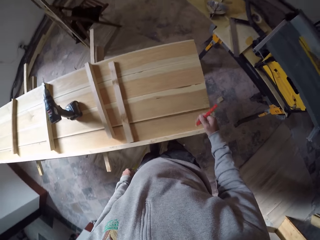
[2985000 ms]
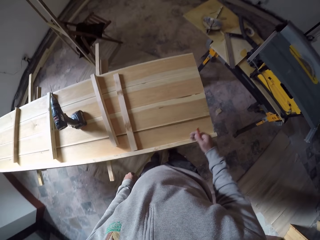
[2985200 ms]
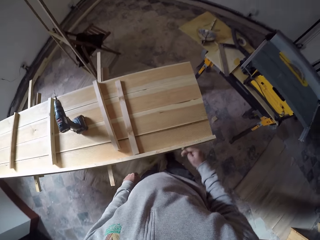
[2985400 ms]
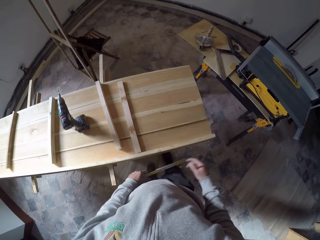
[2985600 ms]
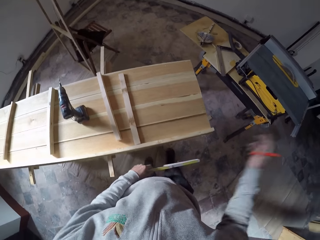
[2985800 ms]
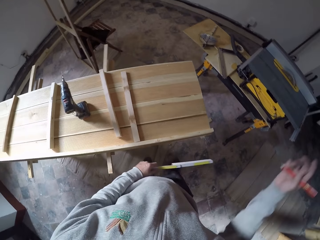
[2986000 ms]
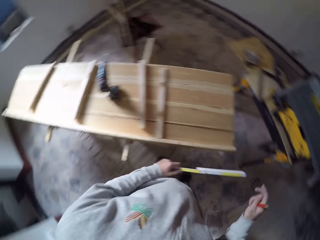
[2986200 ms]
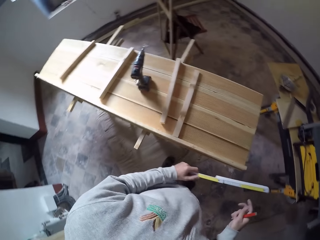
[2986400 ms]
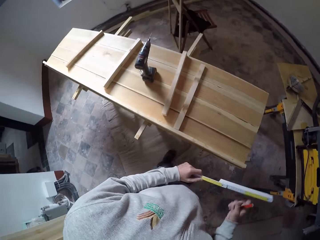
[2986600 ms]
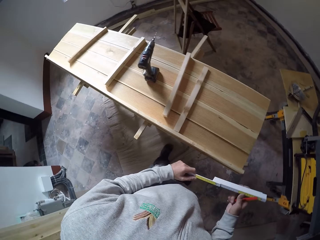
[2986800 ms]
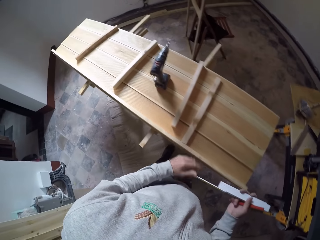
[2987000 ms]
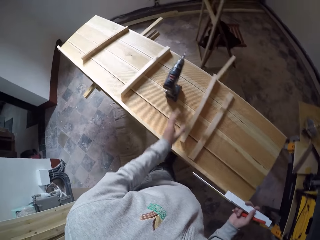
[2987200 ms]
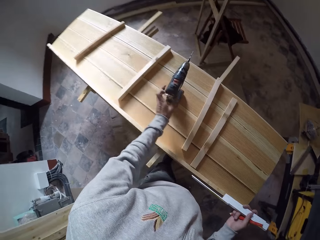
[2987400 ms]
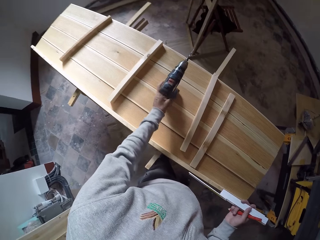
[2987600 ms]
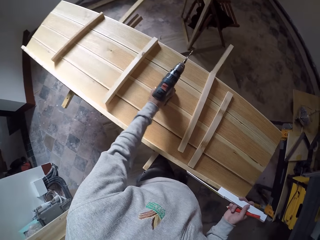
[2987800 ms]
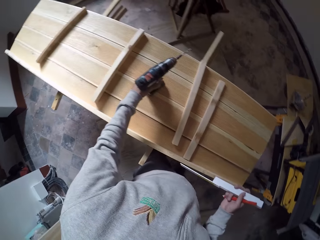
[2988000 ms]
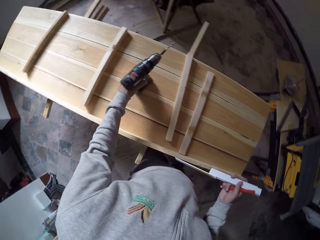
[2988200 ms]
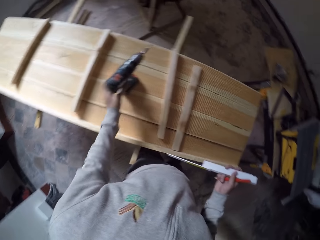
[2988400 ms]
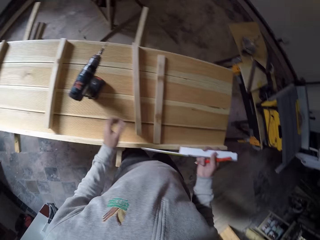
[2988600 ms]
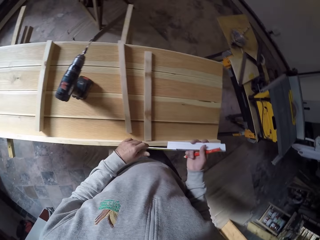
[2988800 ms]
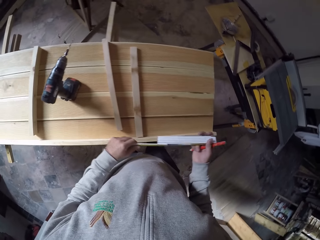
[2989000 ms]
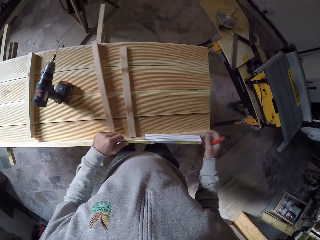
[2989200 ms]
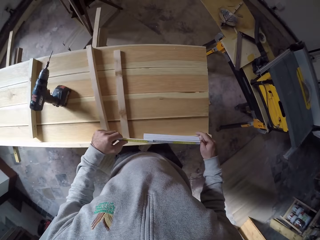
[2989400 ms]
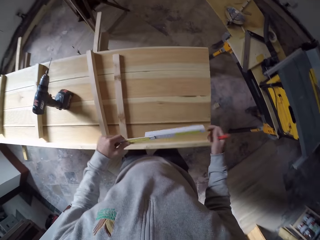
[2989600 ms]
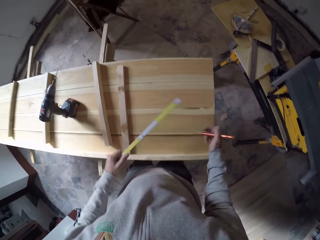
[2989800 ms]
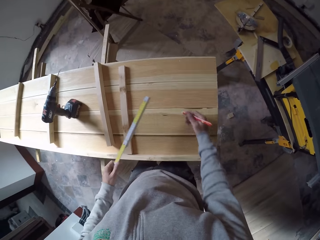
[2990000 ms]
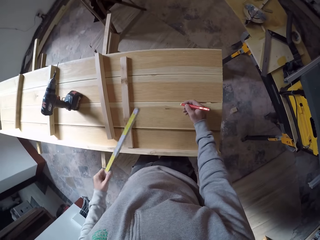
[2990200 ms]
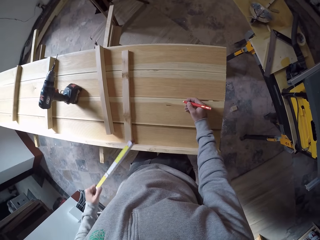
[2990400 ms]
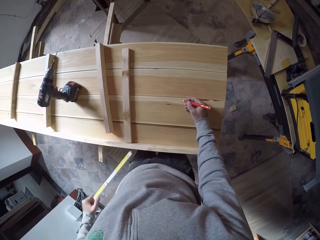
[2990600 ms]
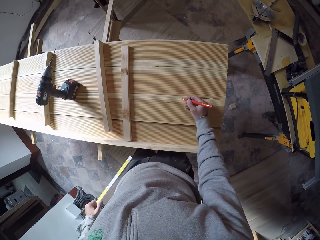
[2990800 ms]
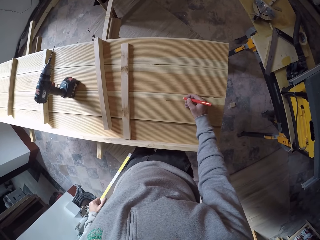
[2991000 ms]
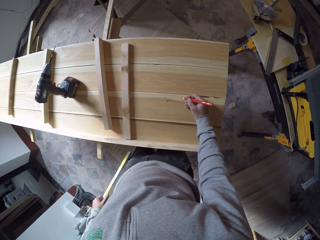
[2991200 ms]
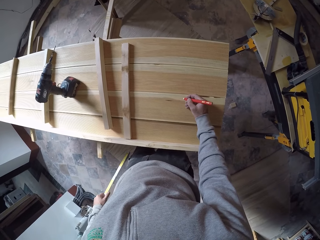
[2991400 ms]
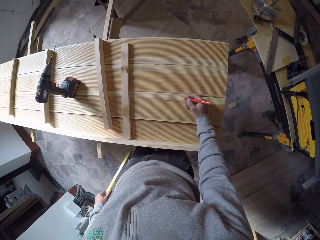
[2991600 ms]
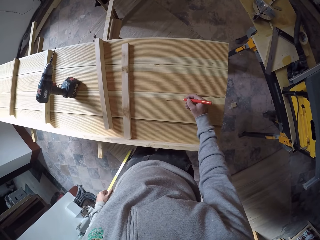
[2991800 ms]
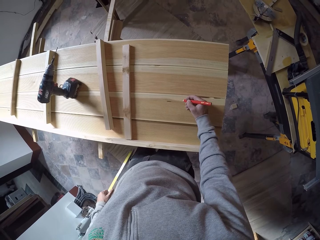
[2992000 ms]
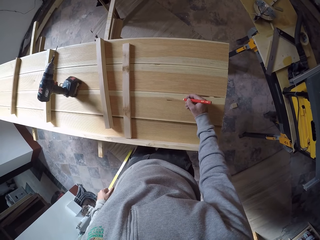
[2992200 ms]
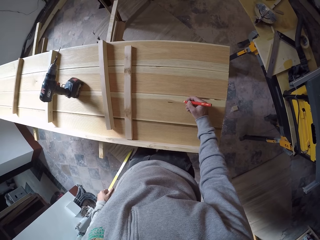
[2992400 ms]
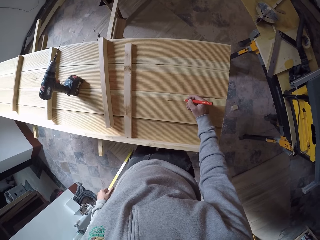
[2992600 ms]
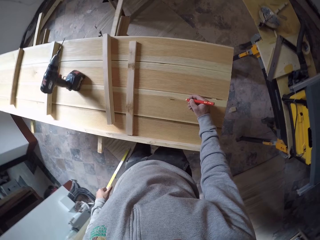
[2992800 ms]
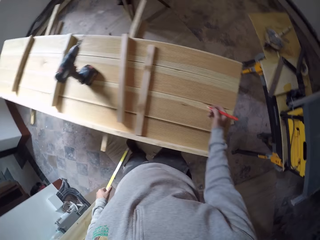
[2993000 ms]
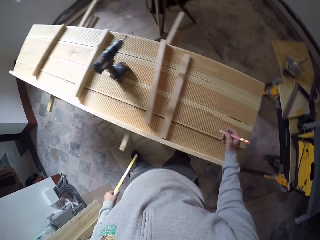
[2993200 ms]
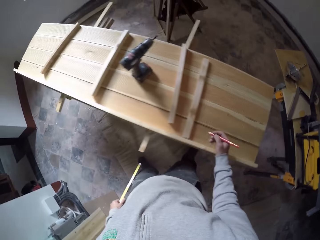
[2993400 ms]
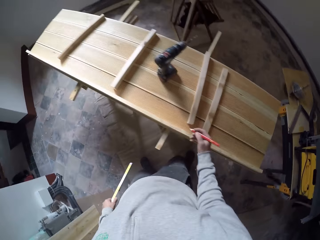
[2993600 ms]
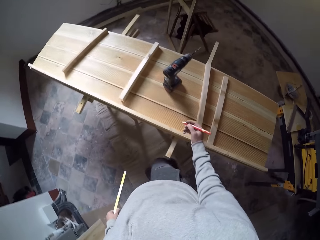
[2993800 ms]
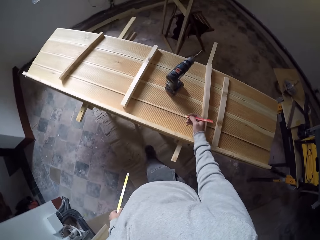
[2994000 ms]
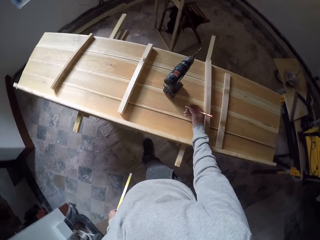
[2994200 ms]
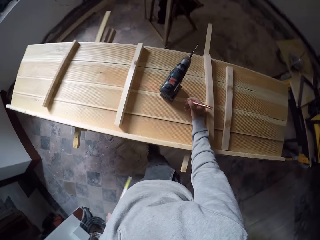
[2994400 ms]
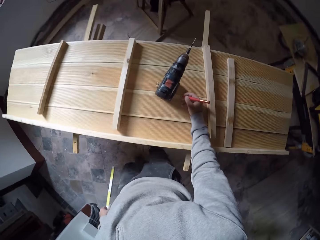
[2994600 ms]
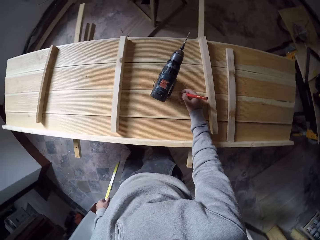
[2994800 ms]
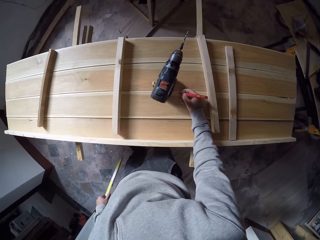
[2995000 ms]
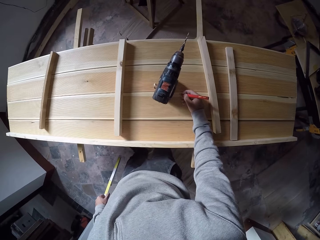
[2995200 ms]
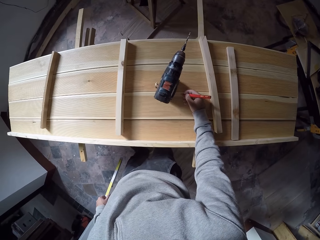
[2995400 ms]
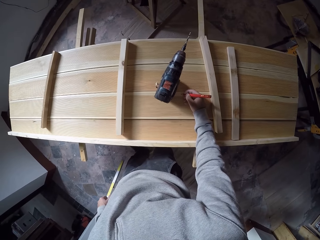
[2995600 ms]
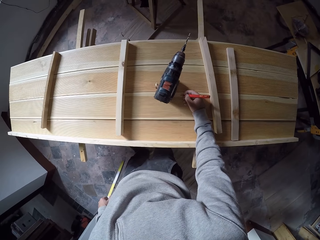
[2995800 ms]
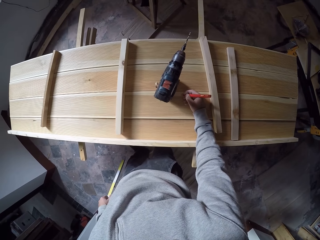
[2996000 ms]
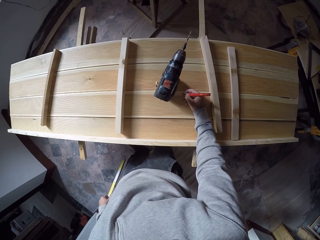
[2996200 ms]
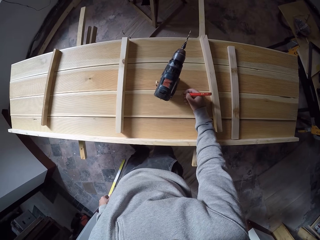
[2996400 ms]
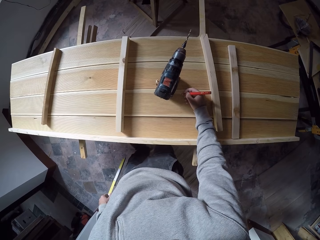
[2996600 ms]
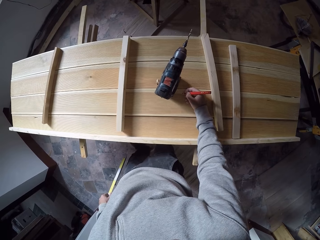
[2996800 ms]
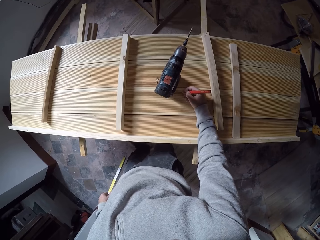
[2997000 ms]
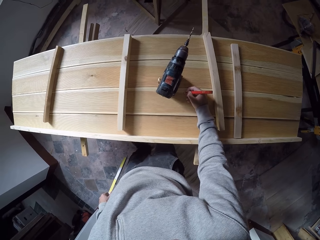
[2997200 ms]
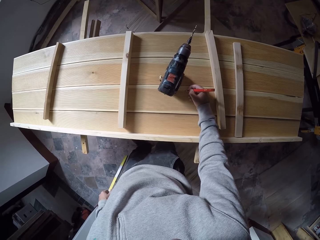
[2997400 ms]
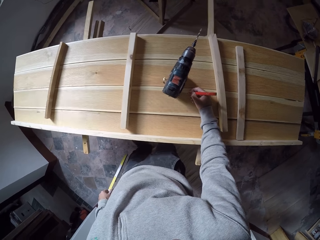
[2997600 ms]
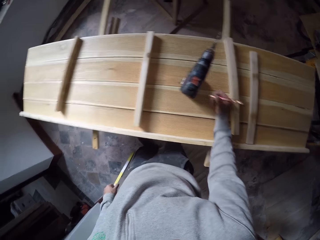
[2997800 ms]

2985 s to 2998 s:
The camera wearer stretches a hand. They gesture out. They hold a driller gun and touch the driller. They hold a measuring ruler. They write on a wood with a pen. They move to the left side. They write on the wood with a pen.

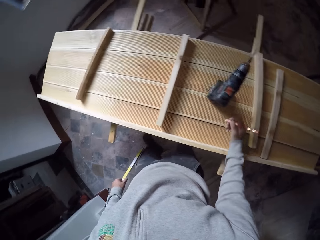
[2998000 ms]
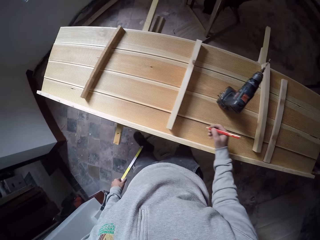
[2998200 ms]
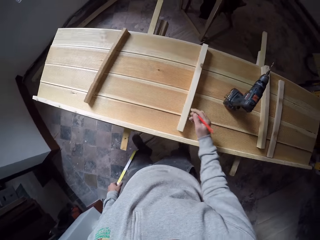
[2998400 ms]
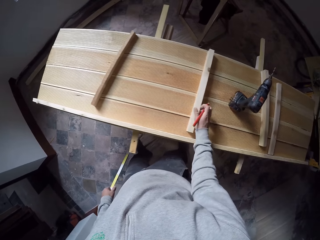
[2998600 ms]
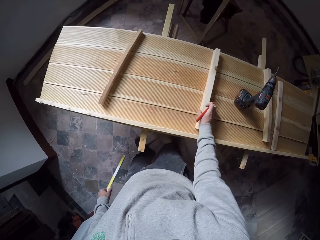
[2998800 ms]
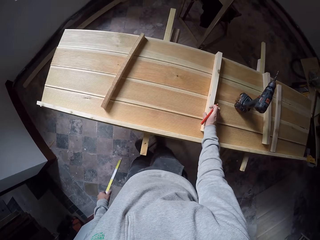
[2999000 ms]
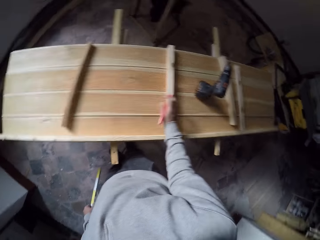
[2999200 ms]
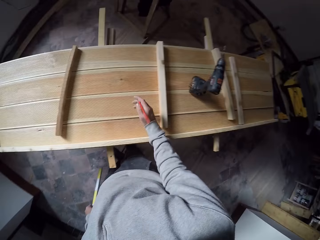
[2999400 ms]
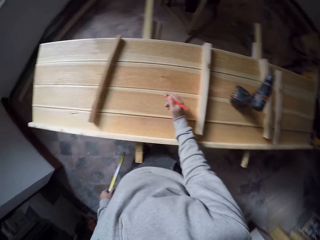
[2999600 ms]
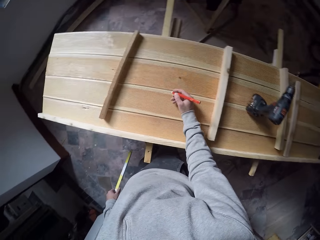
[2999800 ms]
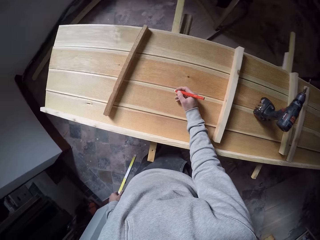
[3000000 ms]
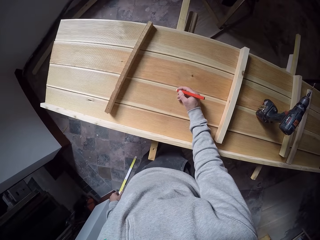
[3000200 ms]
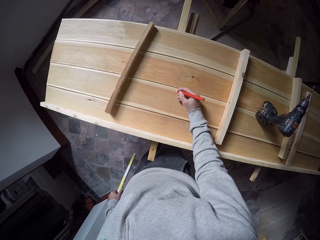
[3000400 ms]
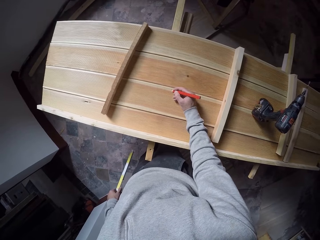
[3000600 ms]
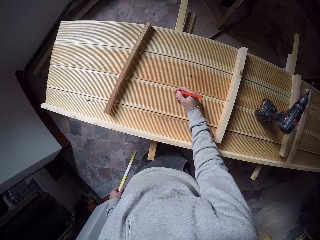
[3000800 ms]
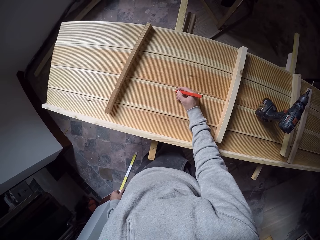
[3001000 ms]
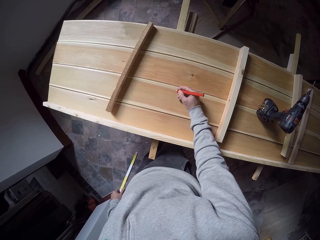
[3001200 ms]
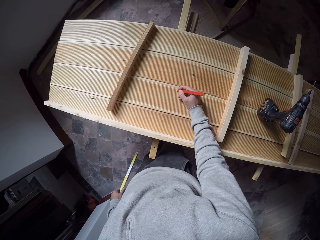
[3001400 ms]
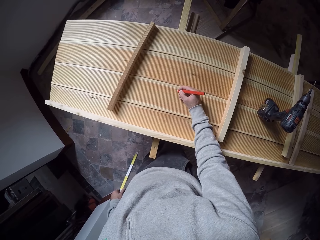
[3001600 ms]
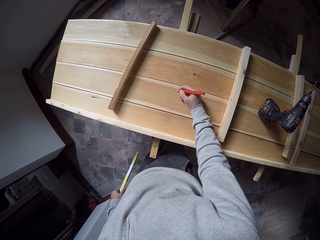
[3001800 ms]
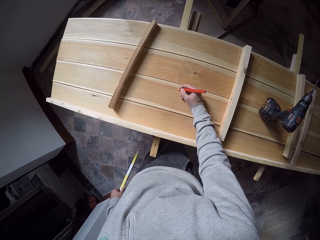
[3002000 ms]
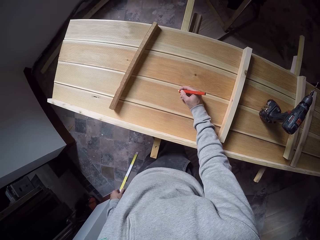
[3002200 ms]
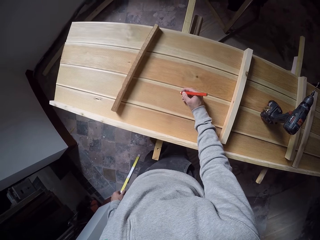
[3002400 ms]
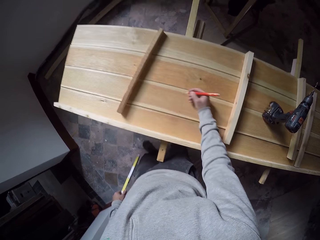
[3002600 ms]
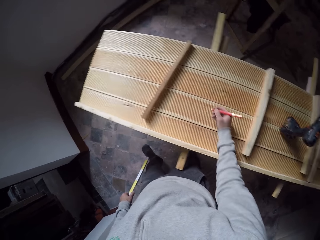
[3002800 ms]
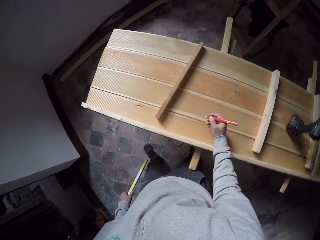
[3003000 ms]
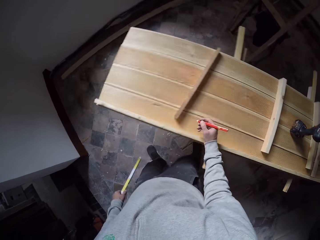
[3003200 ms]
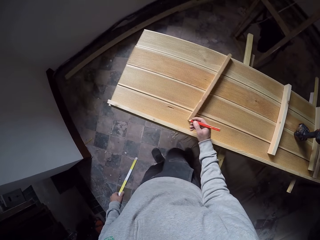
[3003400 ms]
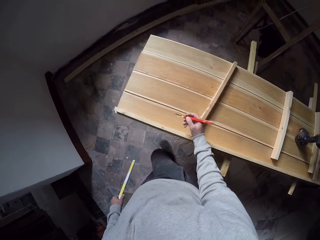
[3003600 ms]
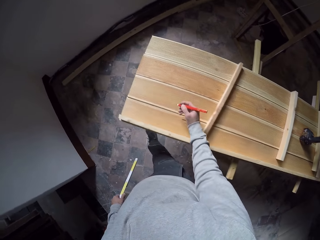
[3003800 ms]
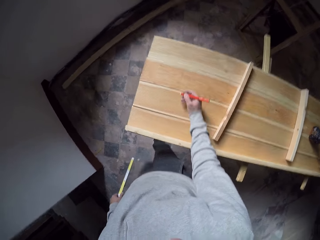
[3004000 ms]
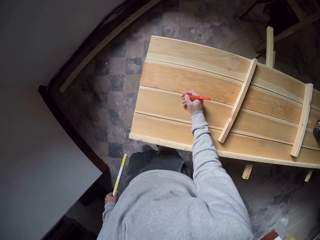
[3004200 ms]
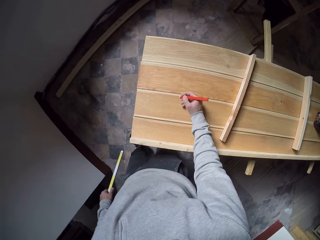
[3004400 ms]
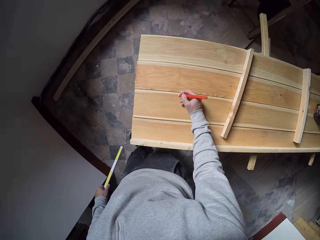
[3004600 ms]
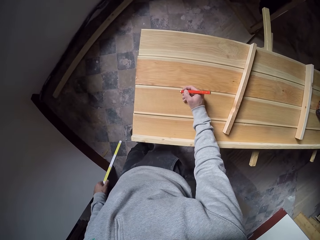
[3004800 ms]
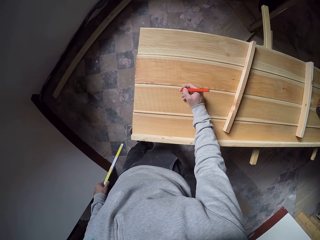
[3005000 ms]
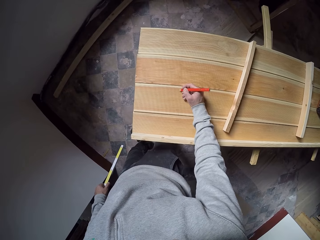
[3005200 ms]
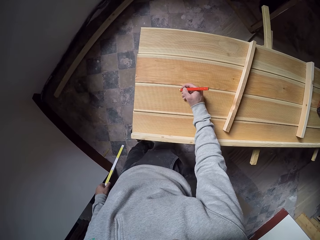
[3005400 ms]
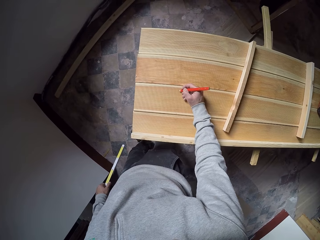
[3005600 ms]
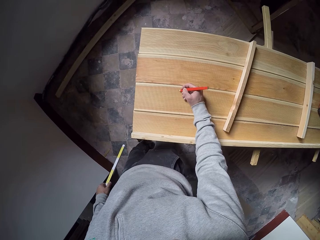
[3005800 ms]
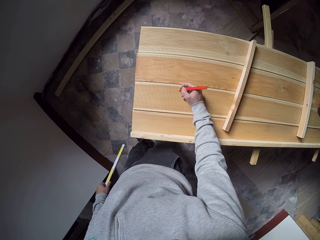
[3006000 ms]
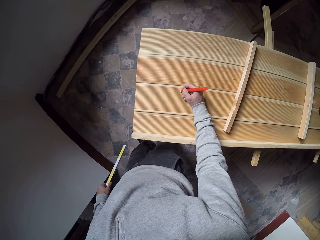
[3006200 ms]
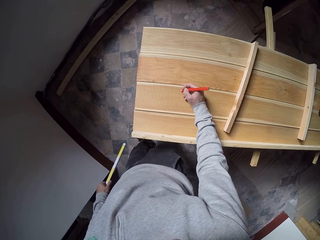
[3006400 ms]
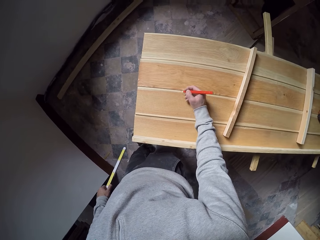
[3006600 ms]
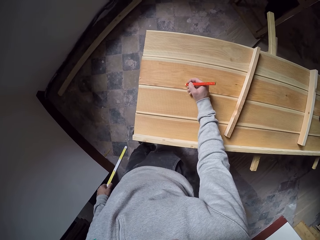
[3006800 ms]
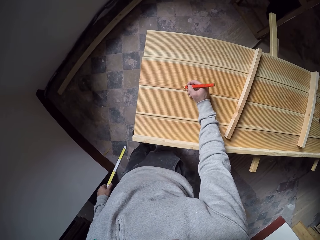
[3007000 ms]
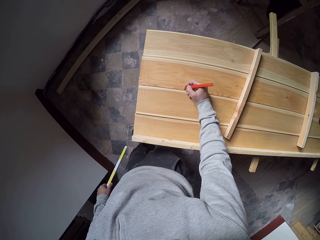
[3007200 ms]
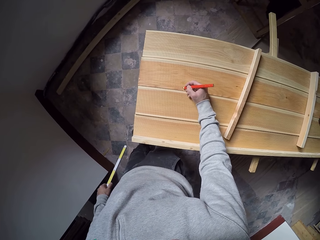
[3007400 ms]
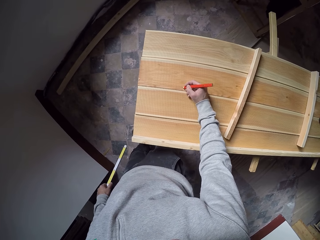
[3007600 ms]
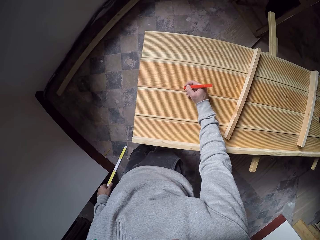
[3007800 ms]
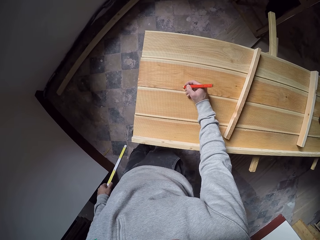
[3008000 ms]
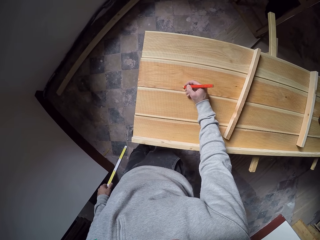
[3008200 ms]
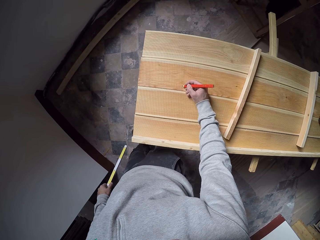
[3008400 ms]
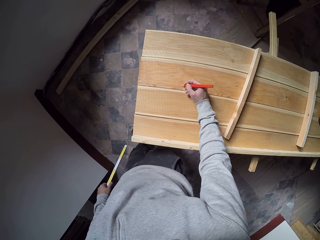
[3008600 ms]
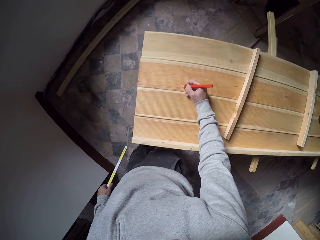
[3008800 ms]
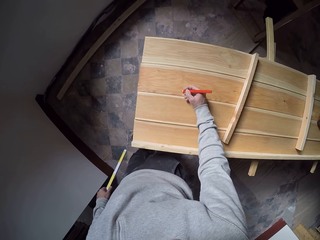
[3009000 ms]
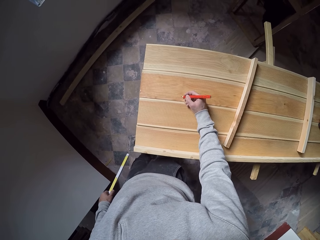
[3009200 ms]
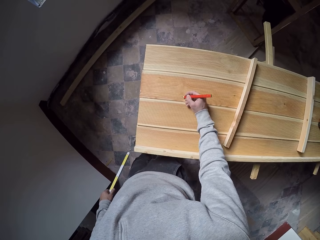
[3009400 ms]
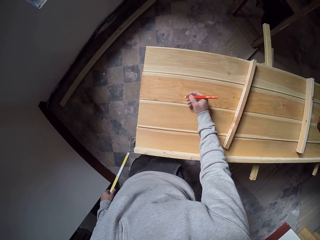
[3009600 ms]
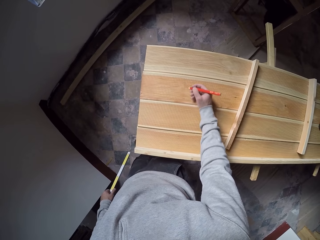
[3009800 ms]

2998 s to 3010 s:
The camera wearer moves a piece of wood. They write on a wood with a pen. They move to the left side. They write on the wood with a pen.
